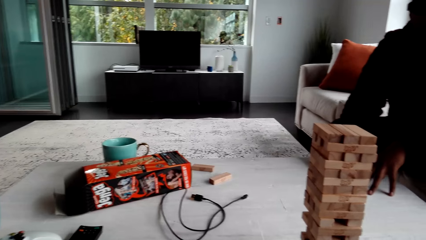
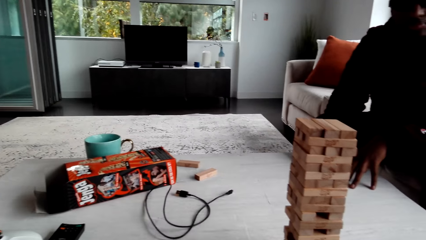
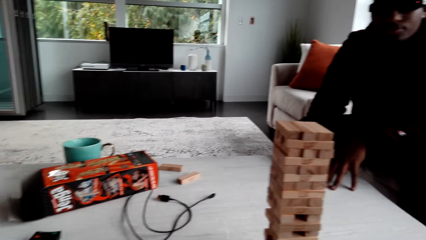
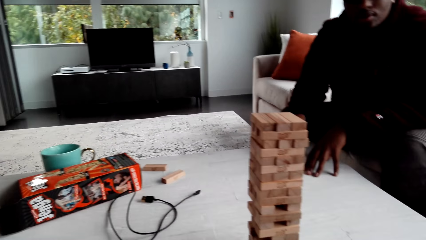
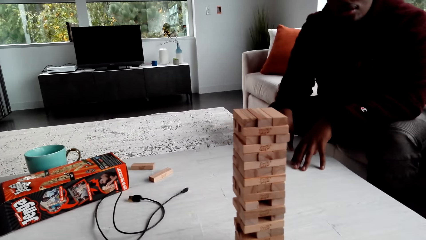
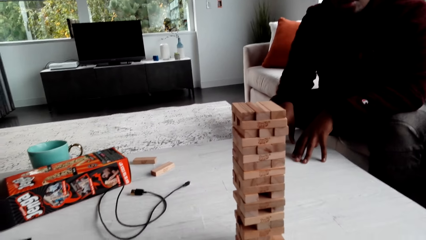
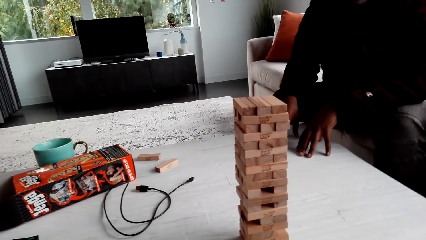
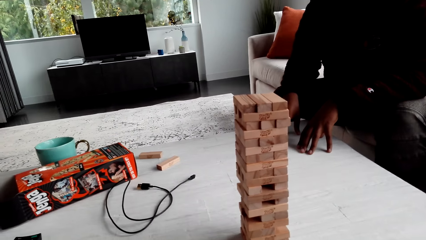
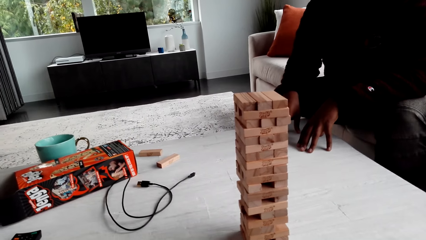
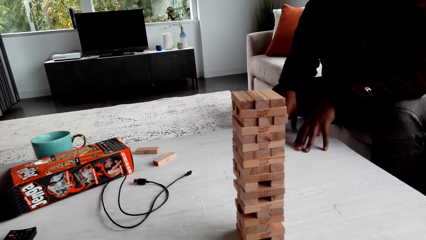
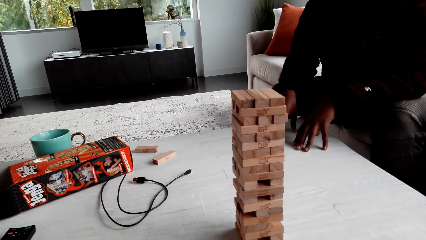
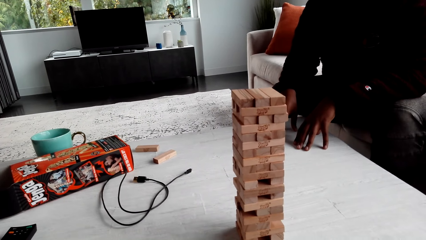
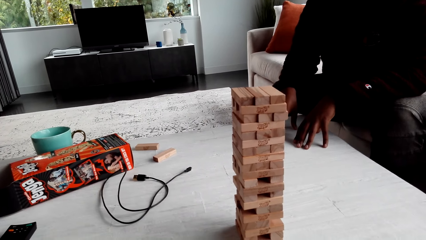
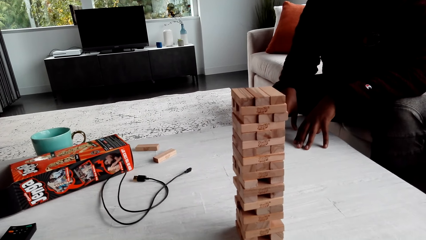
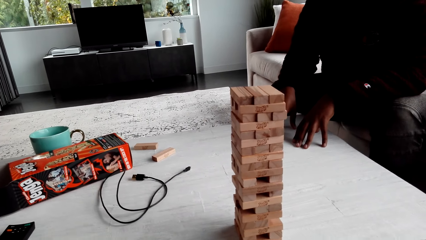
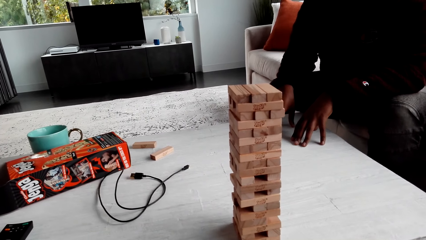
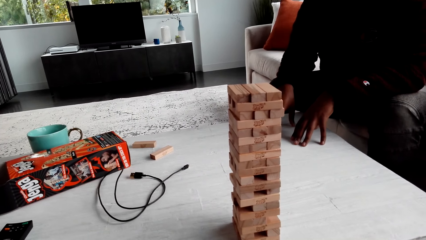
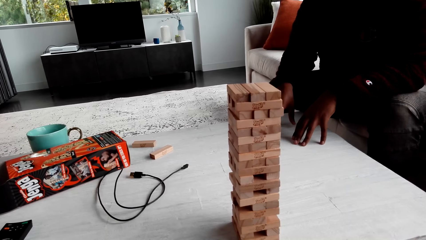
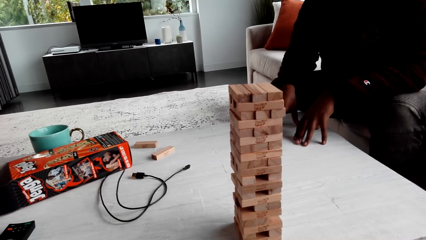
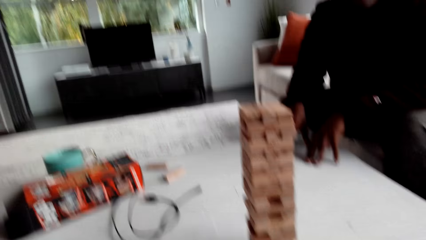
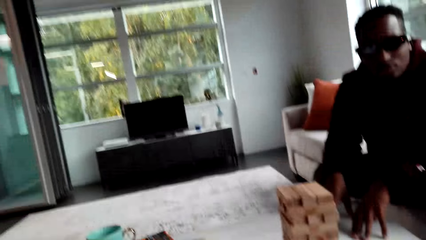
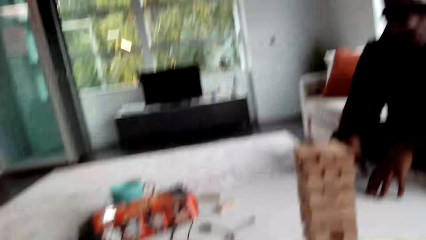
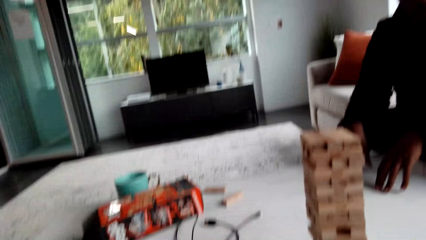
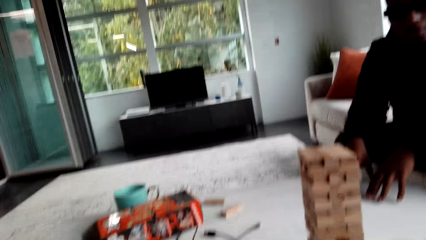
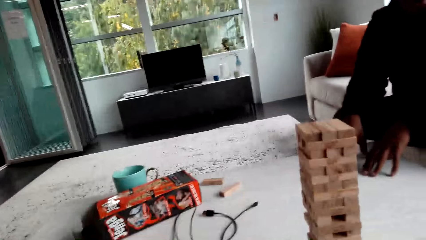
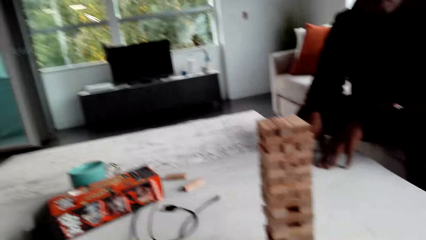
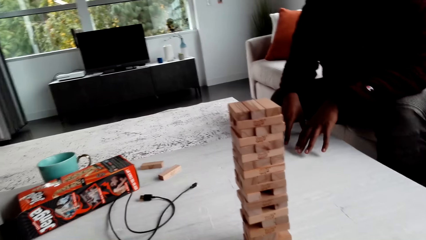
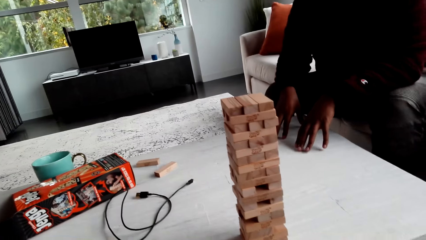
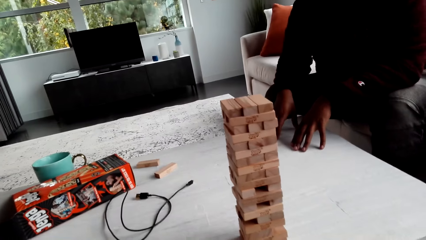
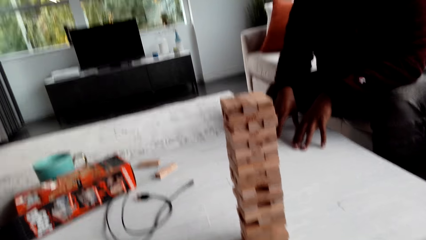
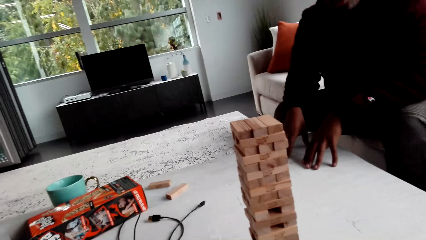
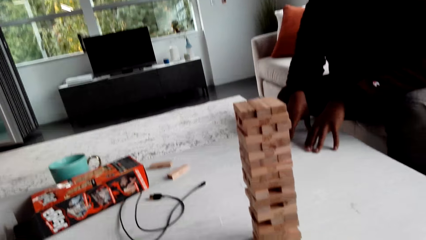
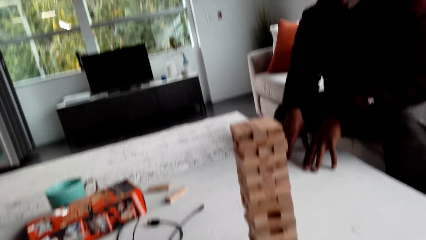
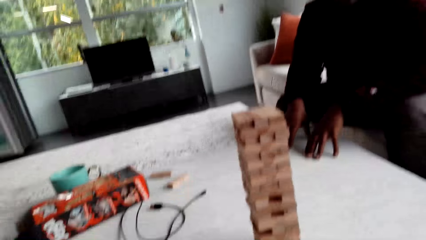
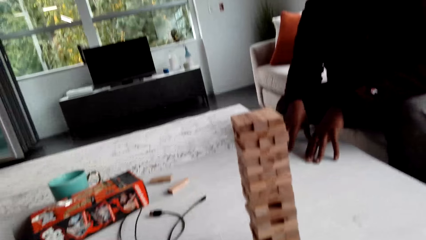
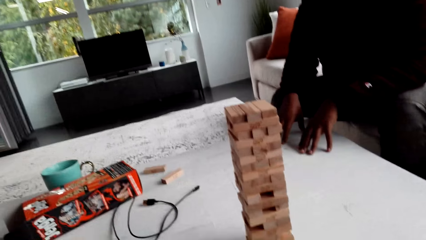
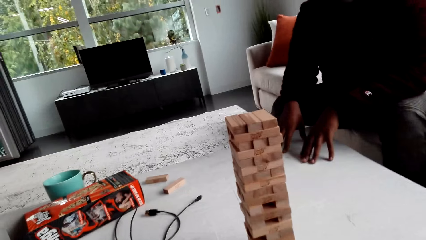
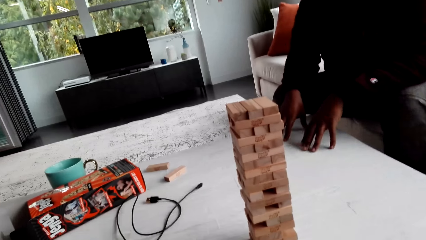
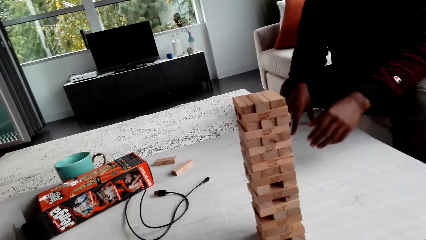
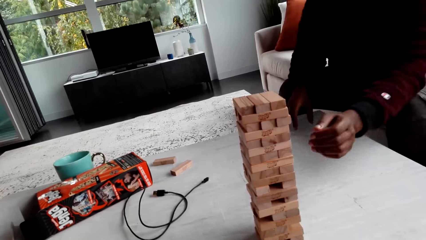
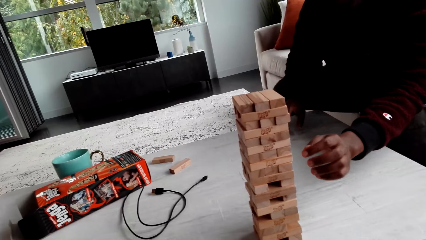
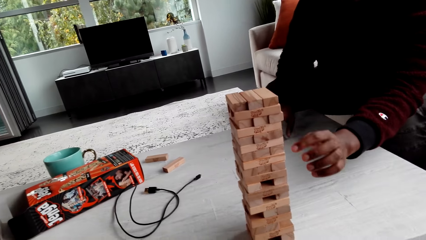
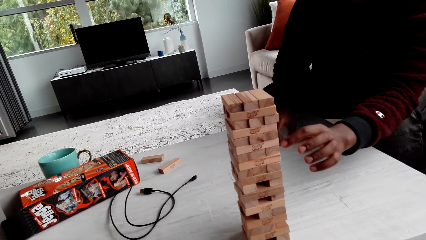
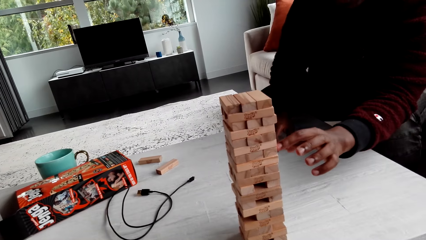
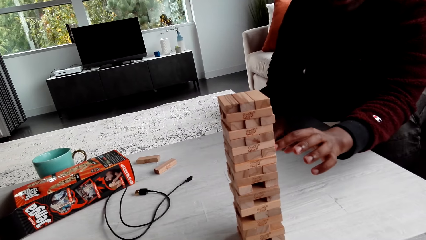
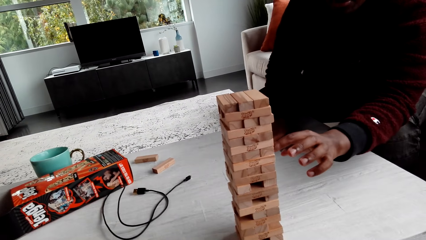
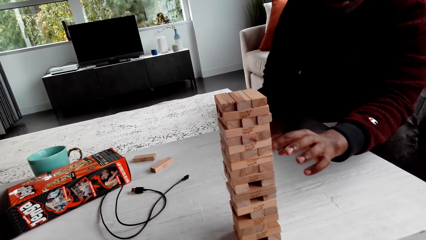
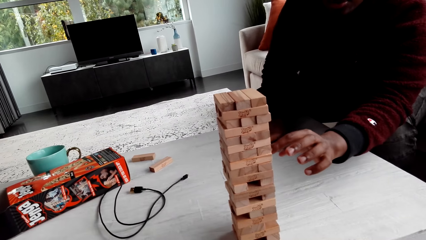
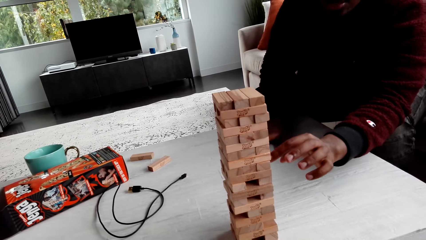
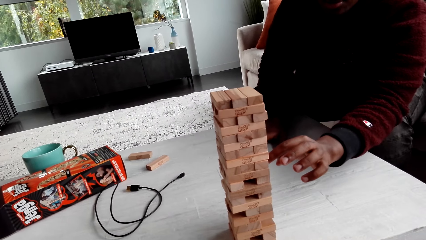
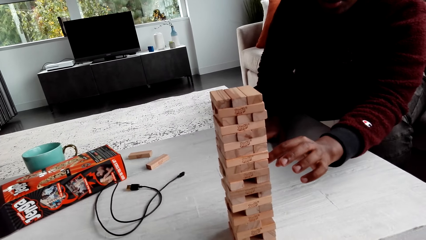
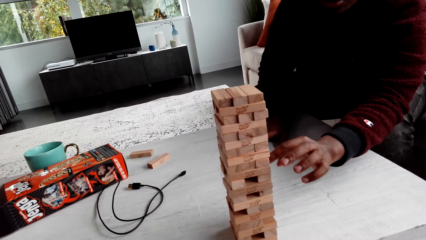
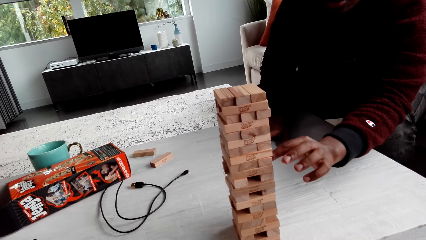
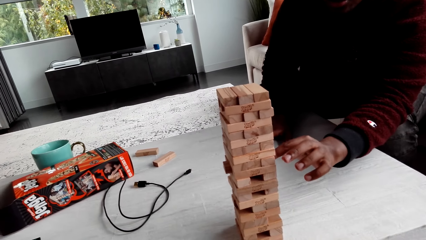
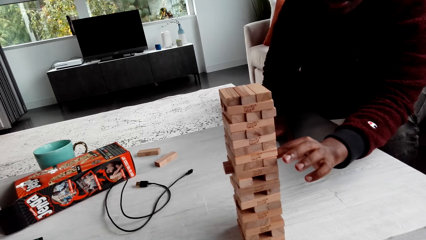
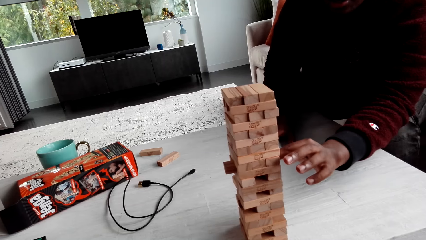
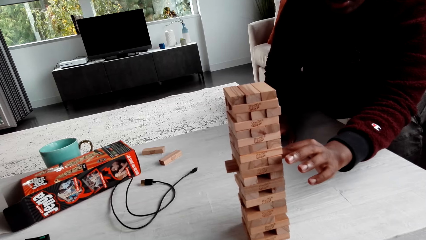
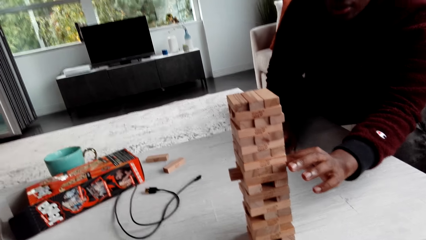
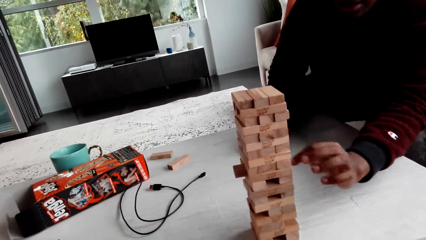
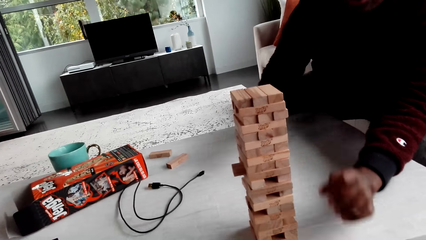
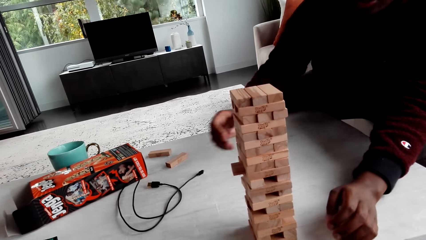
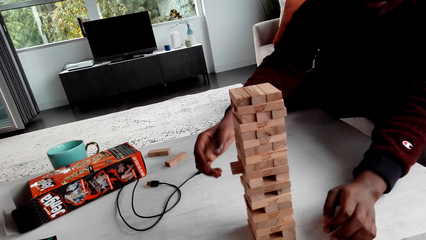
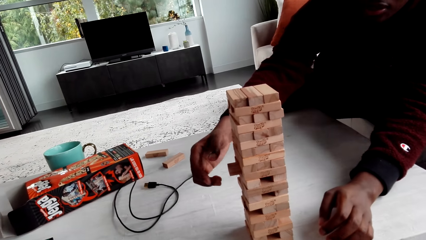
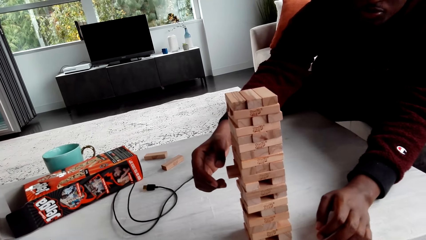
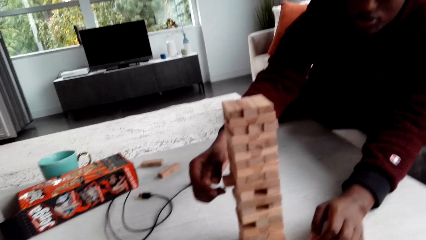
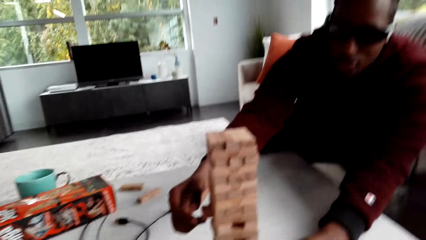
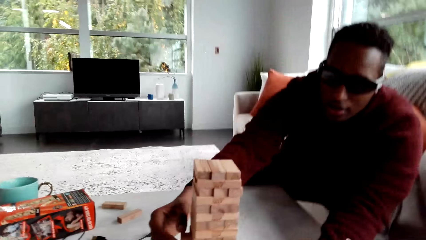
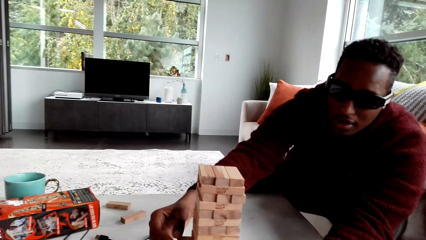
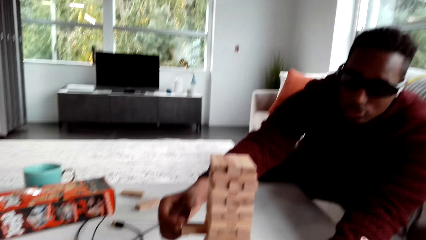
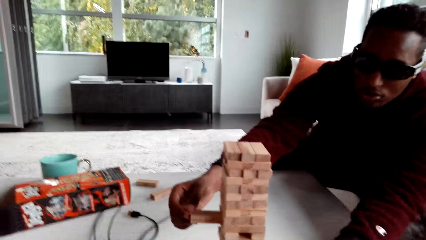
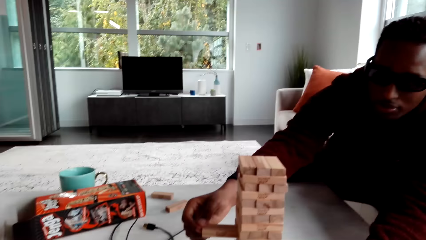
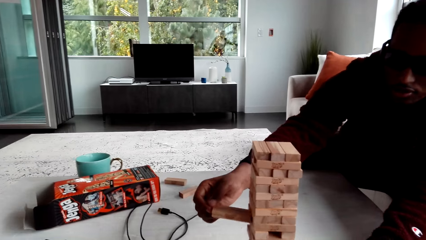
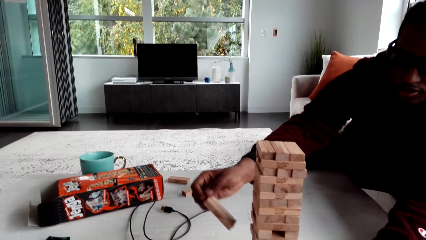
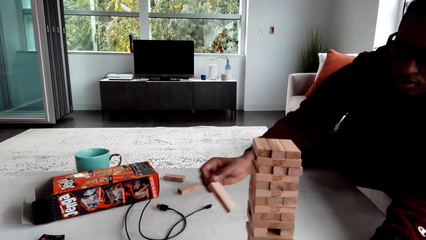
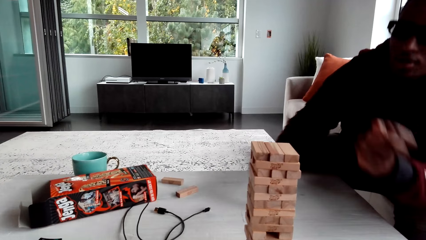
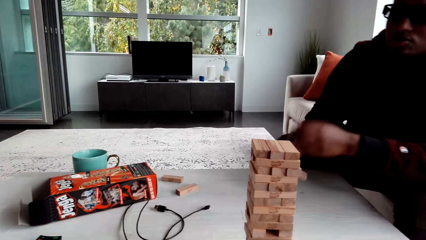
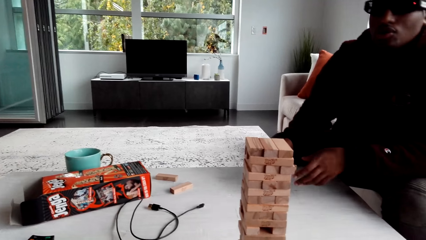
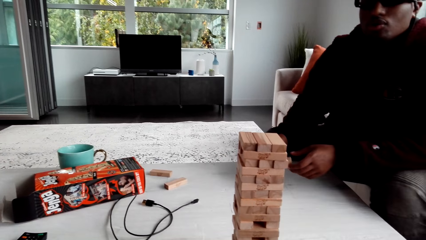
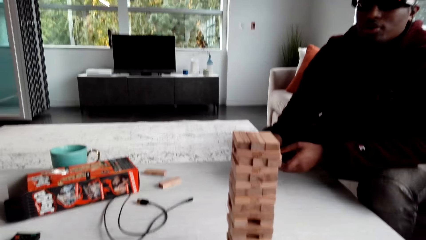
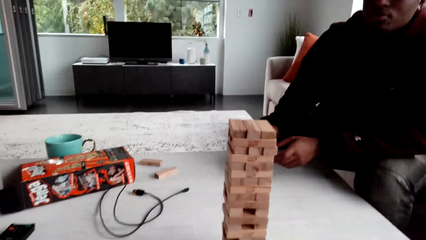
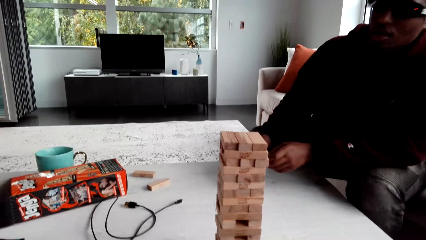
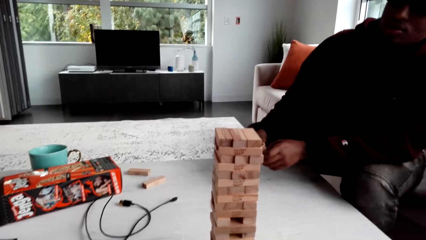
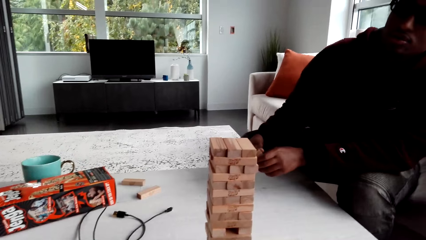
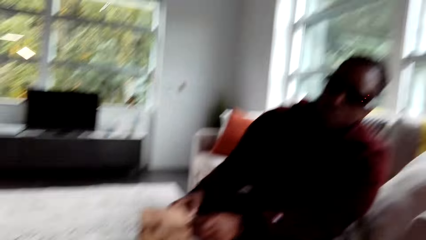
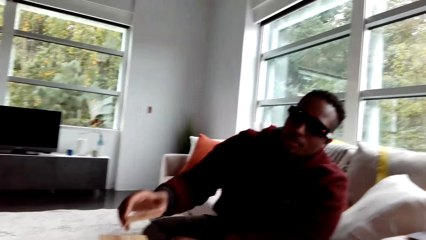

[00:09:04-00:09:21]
The camera wearer looks around. A man dialogues with the camera wearer. The man removes a jenga block. The man dialogues with the camera wearer. The man dialogues with the camera wearer again.
